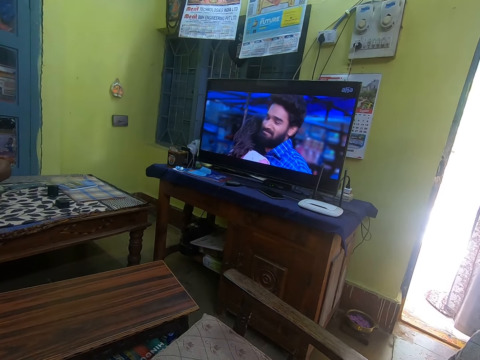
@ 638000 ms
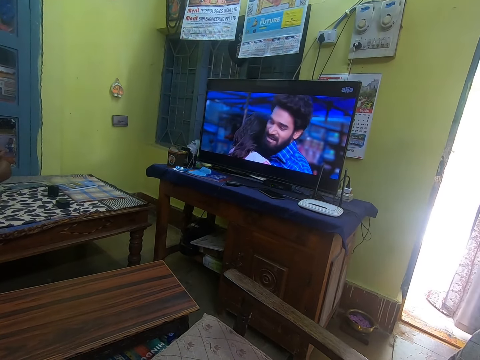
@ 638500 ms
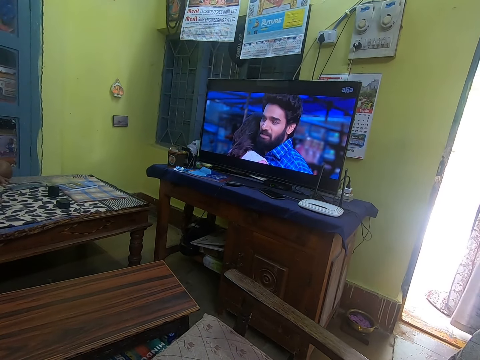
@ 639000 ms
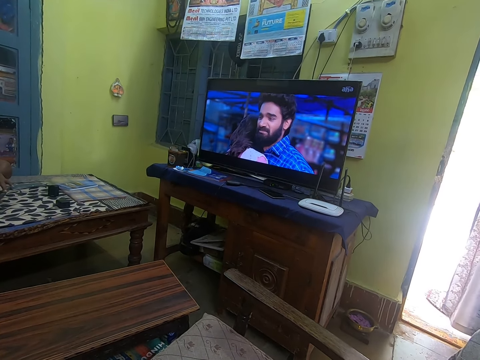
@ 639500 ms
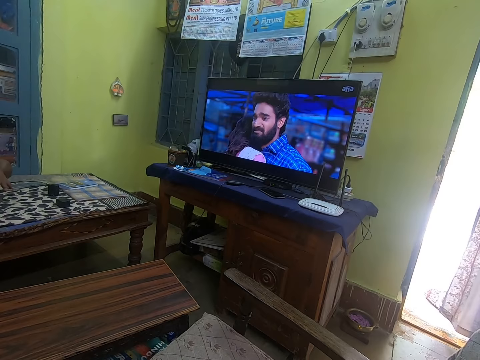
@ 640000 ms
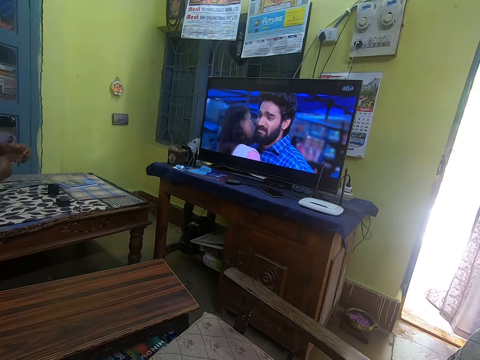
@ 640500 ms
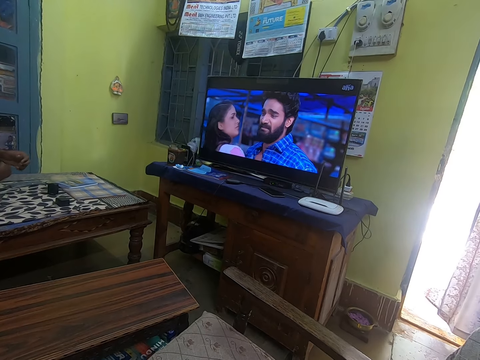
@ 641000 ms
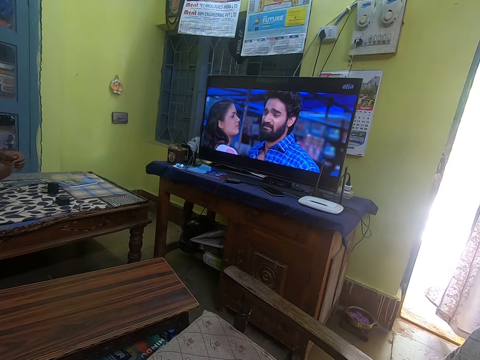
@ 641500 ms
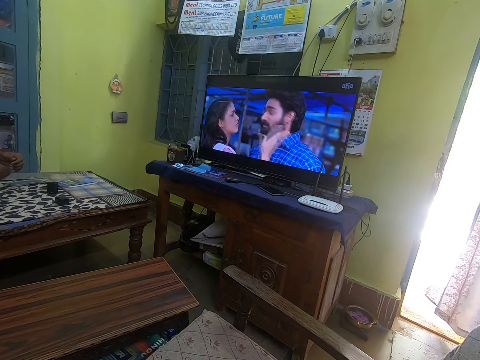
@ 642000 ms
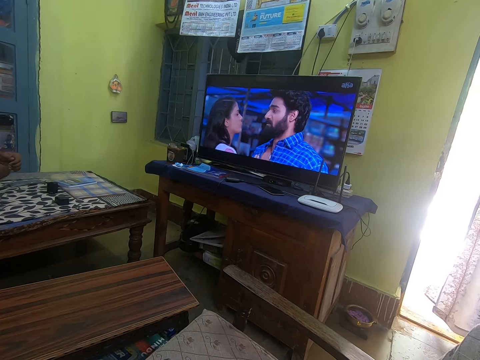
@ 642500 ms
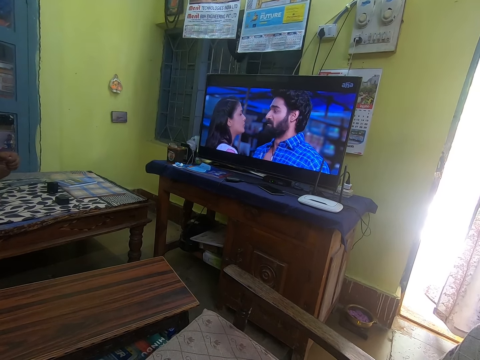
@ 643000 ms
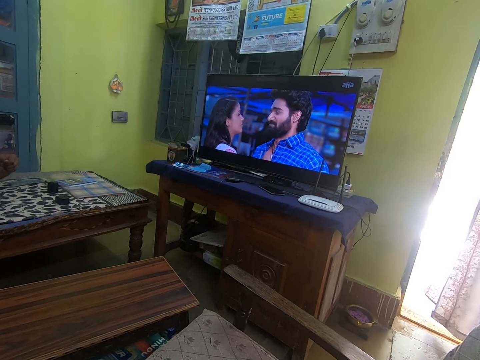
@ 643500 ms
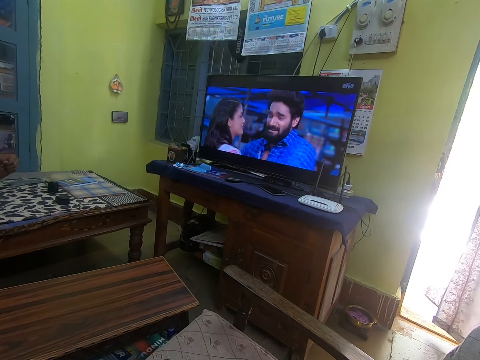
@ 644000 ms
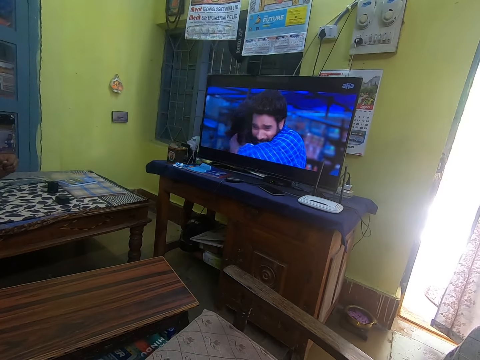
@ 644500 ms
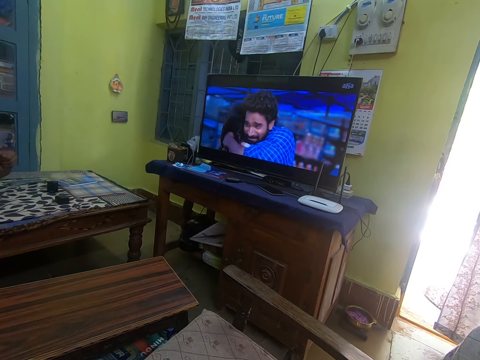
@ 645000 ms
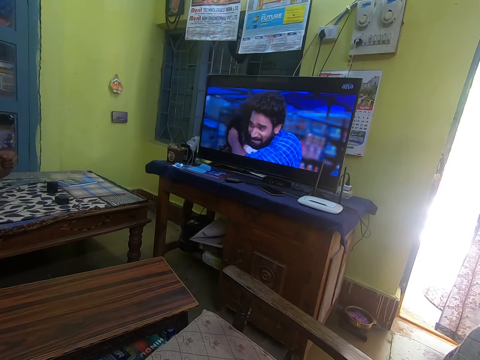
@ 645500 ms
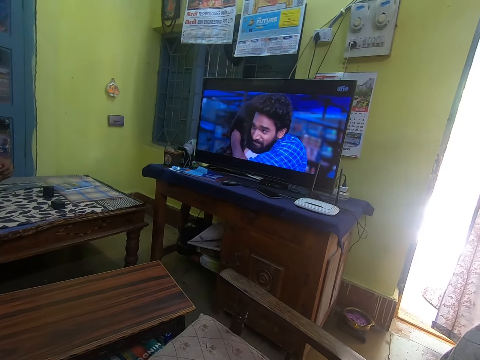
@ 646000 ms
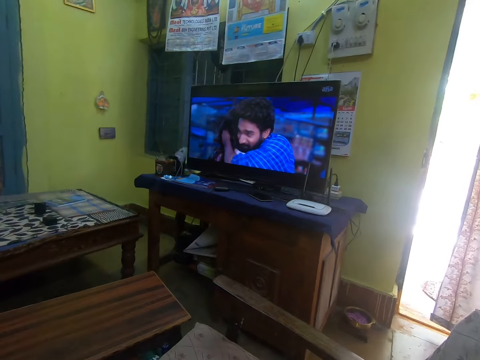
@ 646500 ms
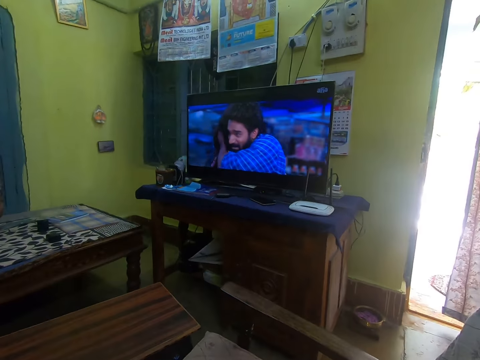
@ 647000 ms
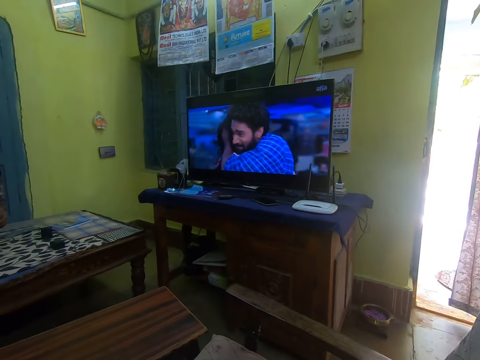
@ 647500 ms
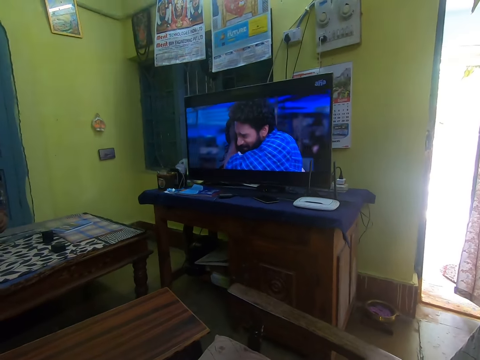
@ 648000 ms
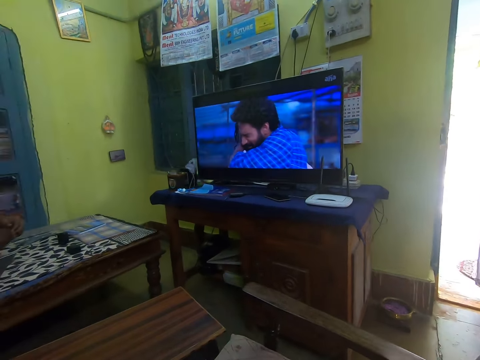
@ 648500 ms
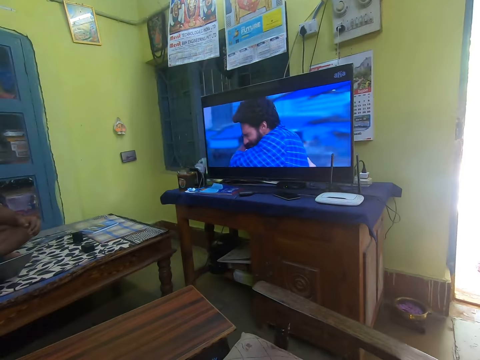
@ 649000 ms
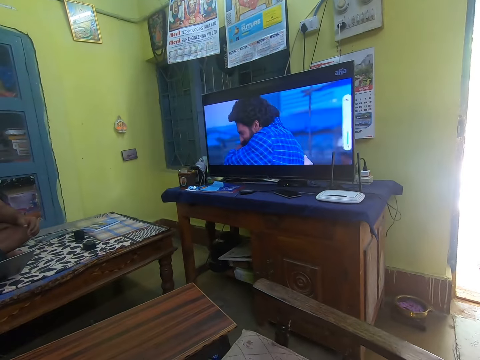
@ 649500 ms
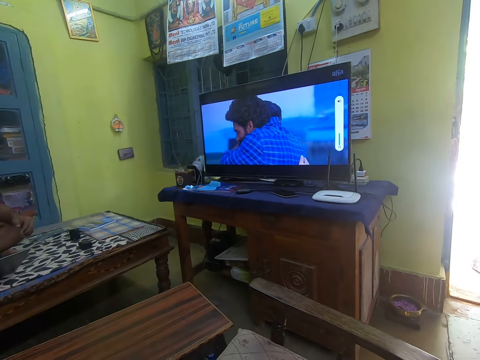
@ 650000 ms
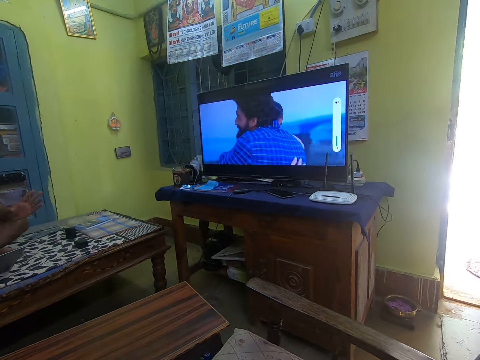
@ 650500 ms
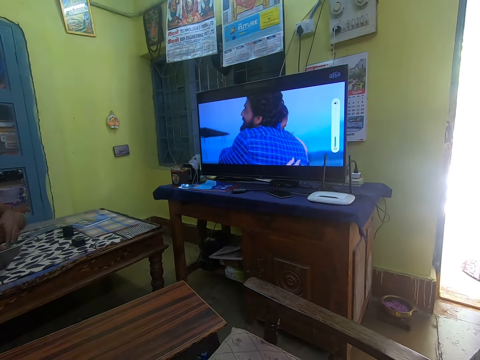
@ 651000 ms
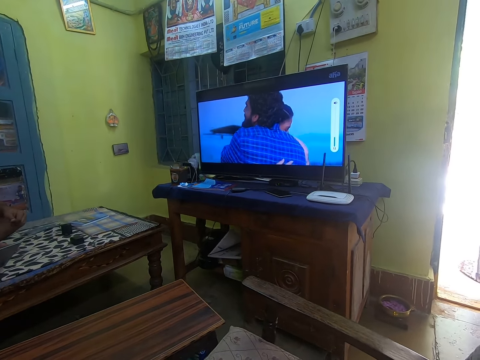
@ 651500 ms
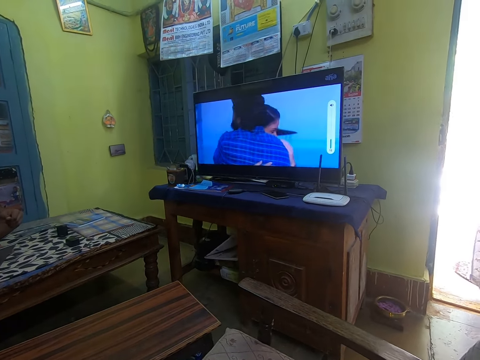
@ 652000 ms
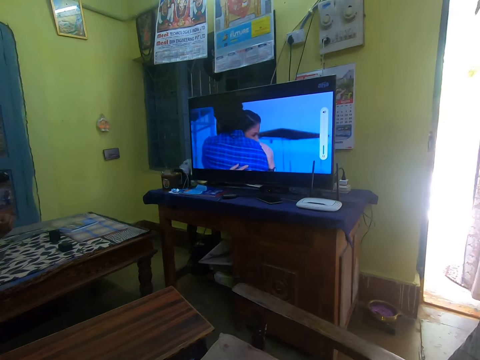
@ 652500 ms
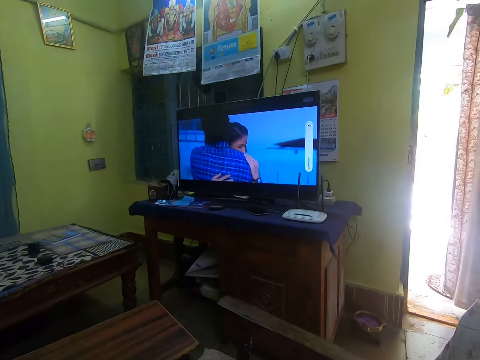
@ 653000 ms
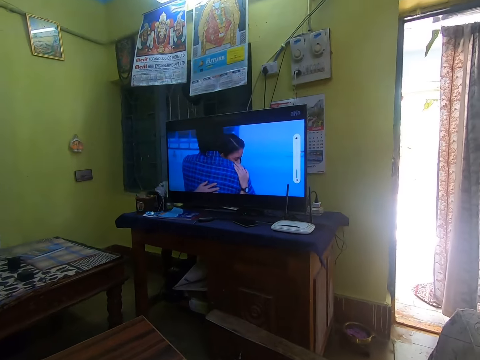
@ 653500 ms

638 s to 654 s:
The man moves the hand on the table. The camera wearer interacts with the man. The man talks to the camera wearer.
